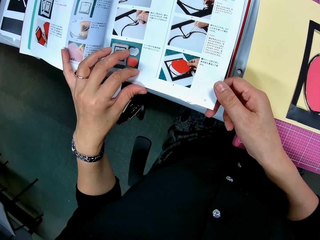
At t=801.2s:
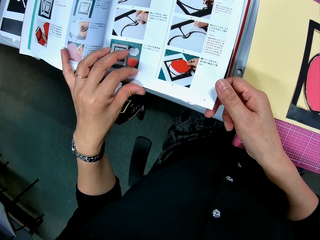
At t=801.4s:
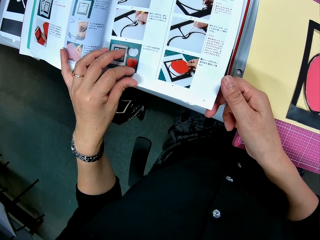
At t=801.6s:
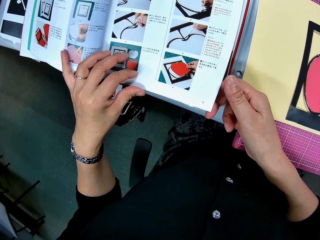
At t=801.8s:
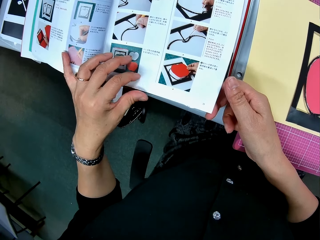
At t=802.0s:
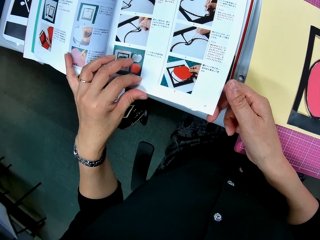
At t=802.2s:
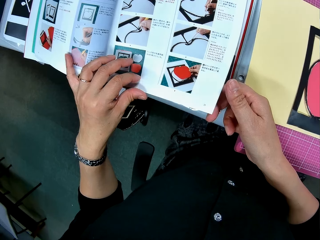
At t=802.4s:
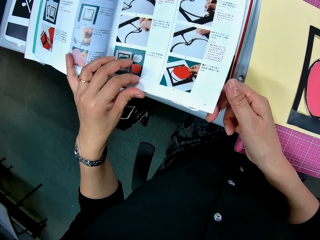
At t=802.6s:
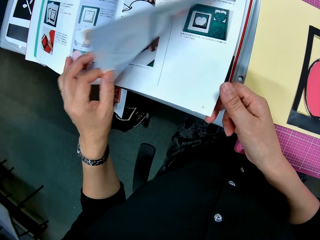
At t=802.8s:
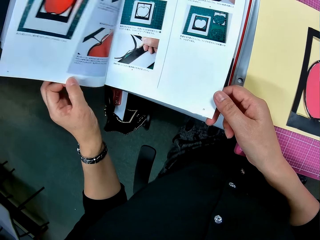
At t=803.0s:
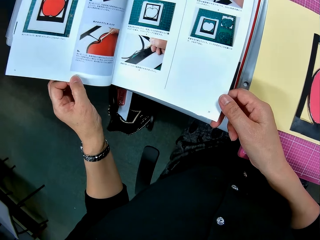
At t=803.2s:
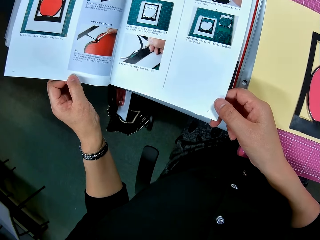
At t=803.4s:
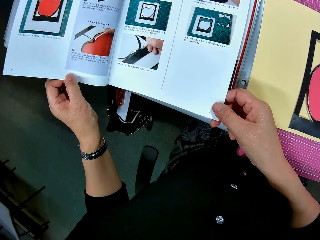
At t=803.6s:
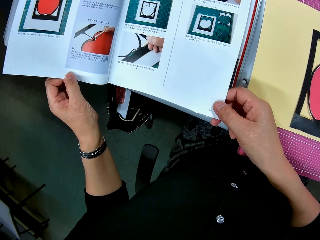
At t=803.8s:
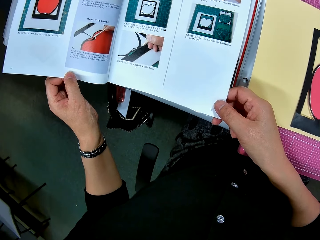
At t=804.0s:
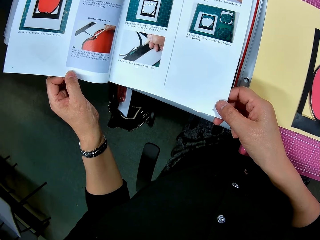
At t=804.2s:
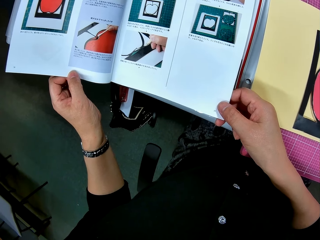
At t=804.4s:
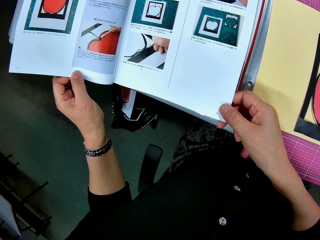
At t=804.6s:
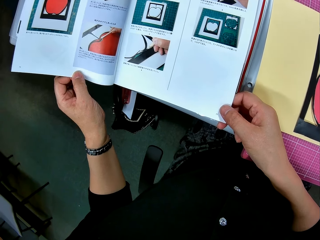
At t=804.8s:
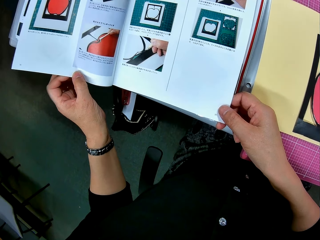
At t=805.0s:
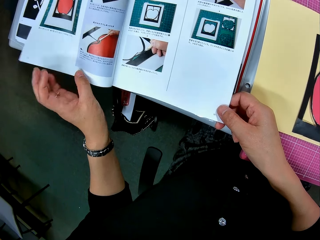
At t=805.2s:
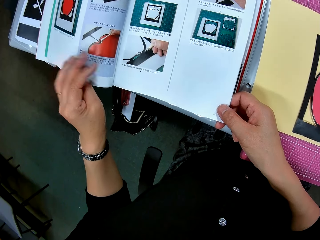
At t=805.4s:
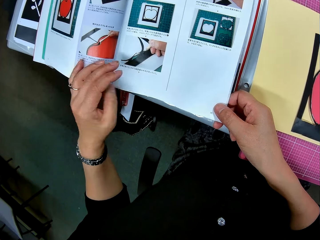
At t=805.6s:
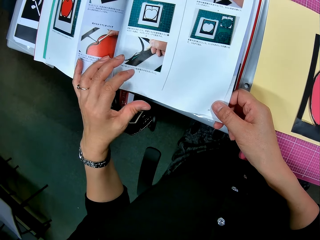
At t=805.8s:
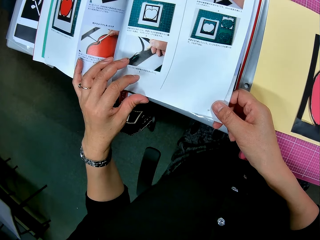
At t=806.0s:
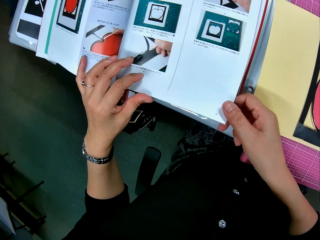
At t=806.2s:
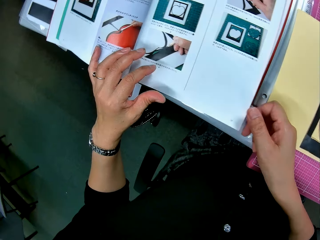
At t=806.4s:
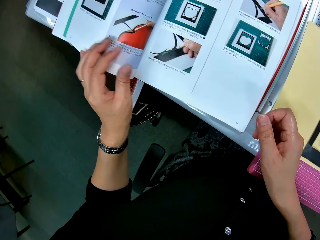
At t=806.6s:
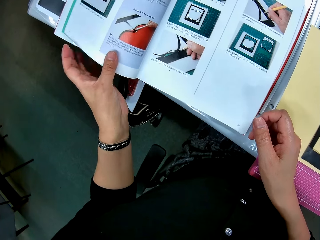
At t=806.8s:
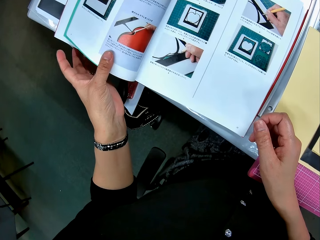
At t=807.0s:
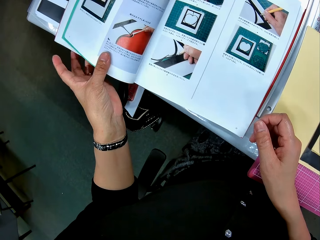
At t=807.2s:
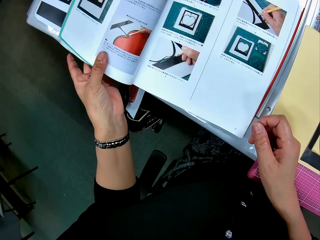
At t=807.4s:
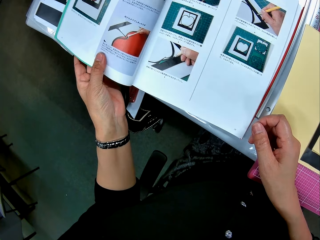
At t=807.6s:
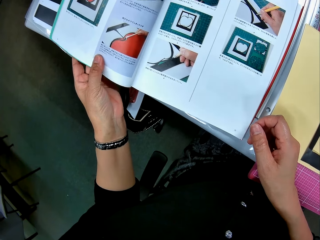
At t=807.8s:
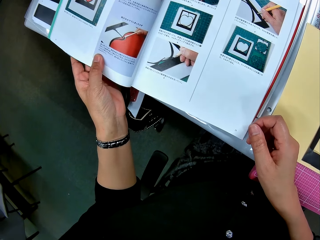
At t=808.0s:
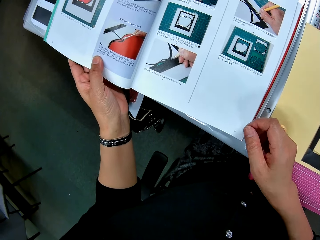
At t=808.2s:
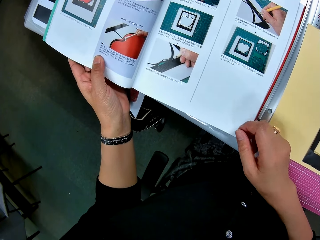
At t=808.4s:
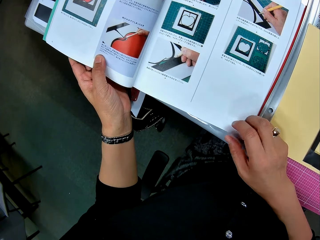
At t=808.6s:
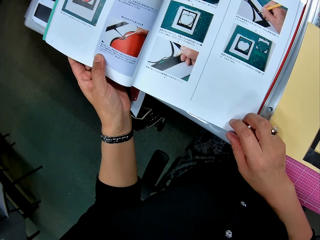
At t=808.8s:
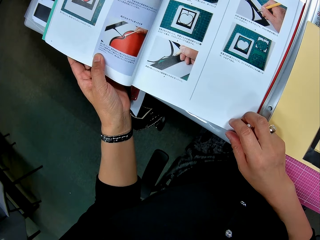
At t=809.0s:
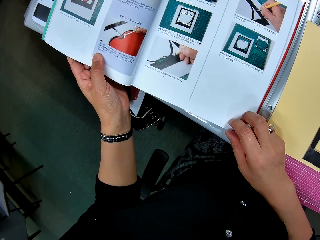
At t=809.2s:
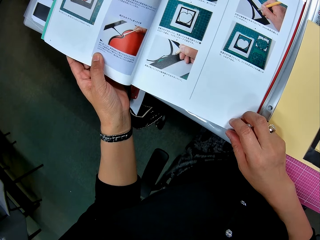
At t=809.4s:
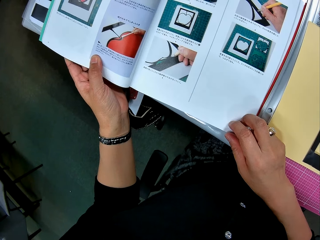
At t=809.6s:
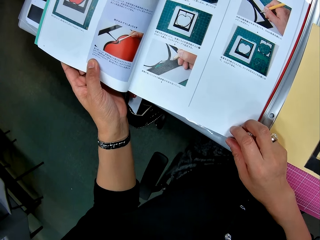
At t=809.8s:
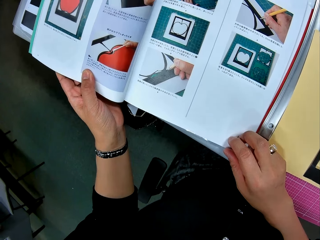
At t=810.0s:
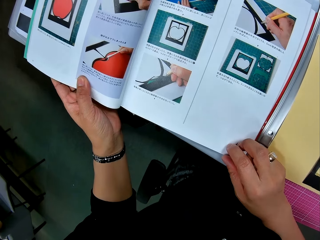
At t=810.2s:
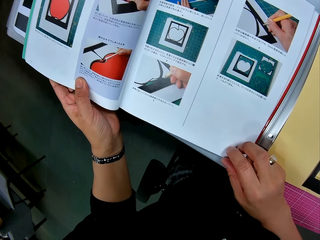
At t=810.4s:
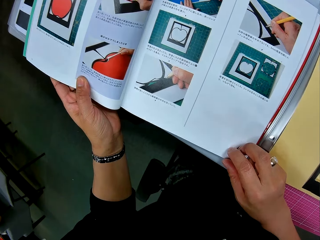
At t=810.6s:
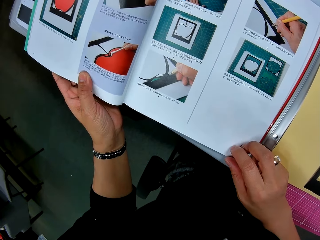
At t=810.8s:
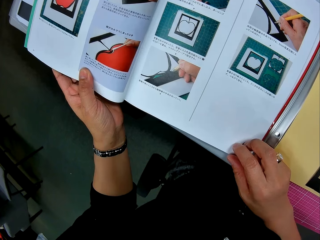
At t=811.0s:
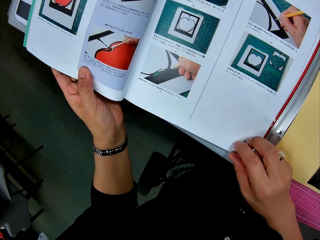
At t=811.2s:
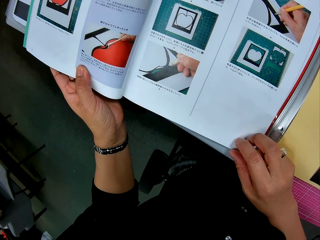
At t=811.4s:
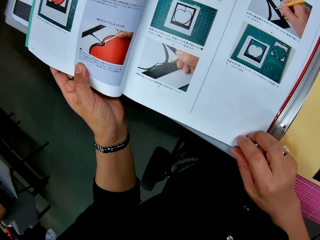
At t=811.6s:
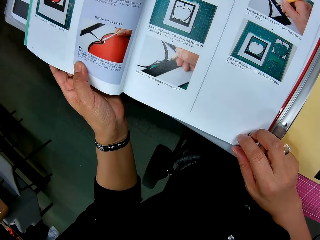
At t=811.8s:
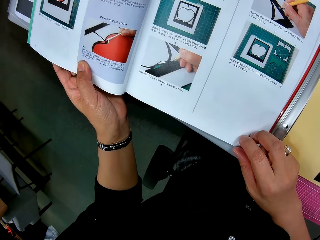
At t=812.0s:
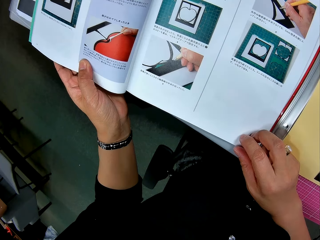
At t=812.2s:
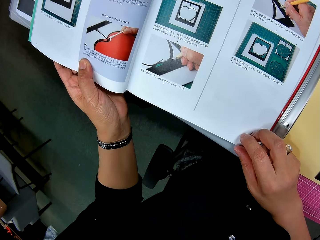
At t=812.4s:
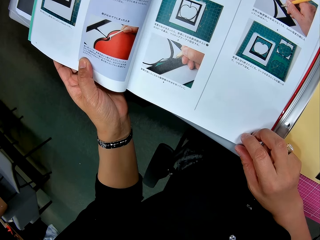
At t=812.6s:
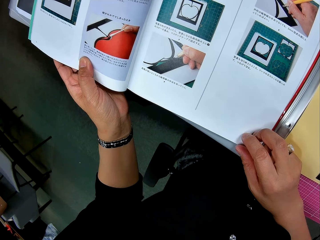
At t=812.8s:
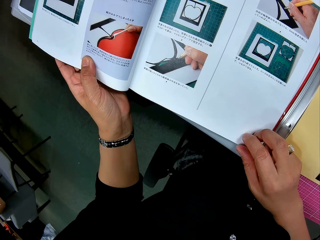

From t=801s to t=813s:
The camera wearer checks the drawings on a page of the book. They stare at the book.

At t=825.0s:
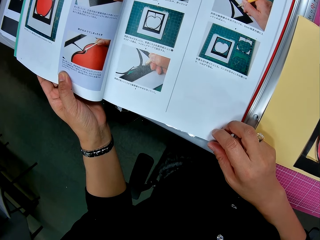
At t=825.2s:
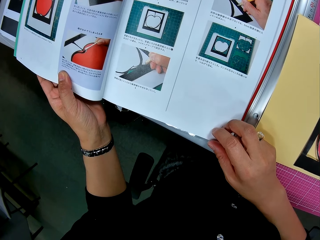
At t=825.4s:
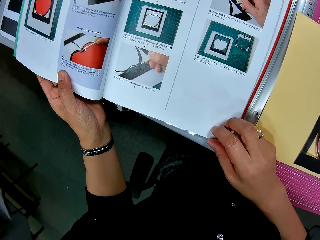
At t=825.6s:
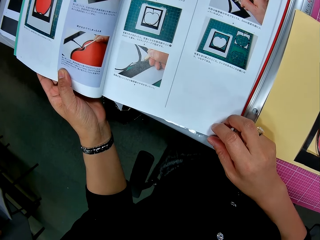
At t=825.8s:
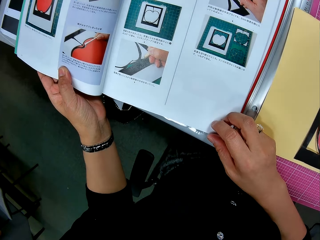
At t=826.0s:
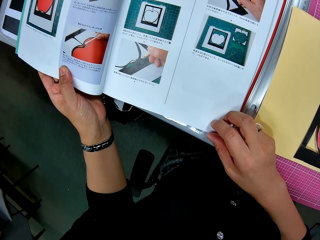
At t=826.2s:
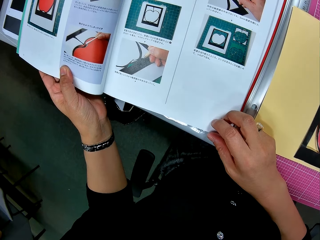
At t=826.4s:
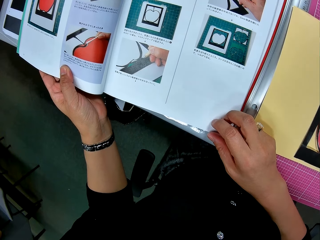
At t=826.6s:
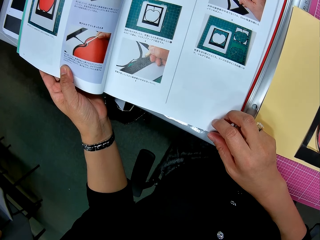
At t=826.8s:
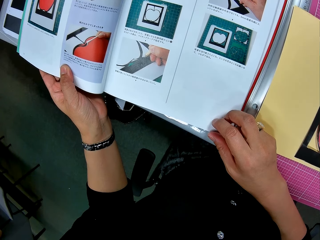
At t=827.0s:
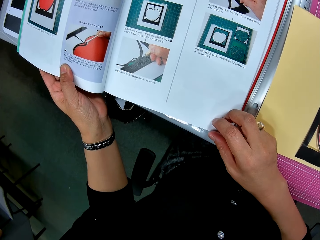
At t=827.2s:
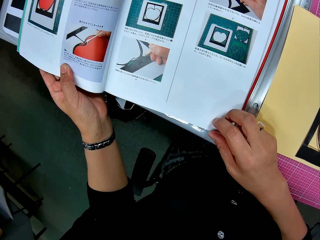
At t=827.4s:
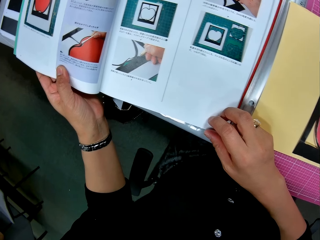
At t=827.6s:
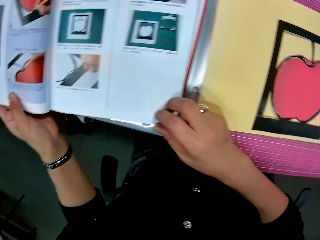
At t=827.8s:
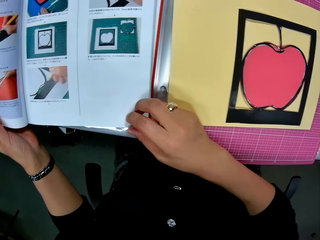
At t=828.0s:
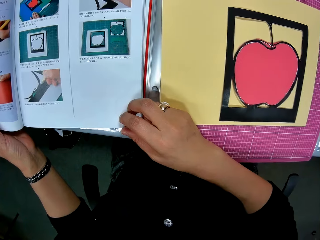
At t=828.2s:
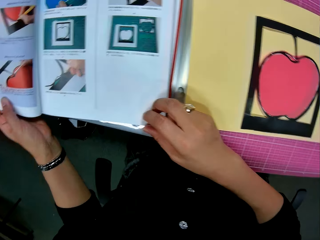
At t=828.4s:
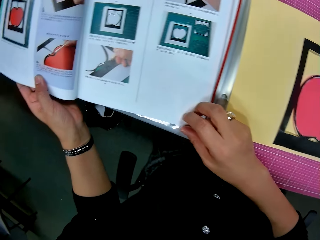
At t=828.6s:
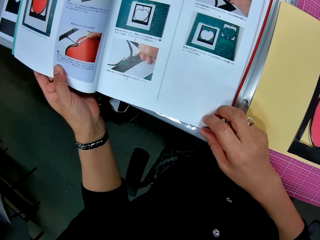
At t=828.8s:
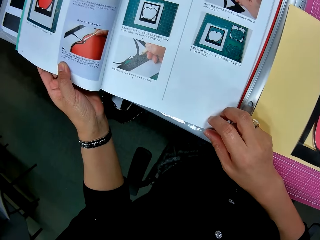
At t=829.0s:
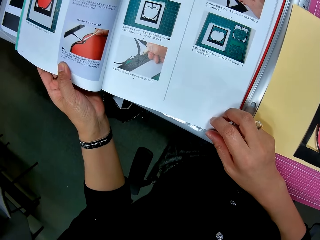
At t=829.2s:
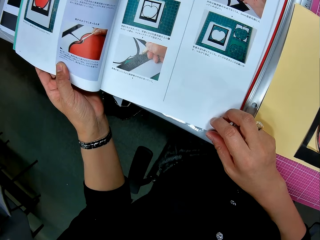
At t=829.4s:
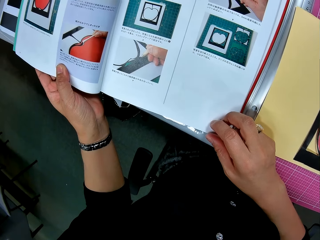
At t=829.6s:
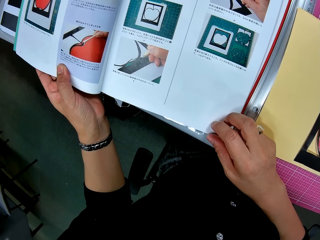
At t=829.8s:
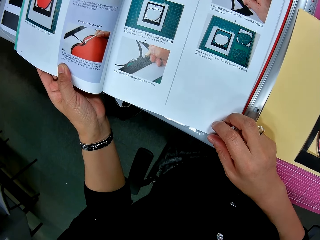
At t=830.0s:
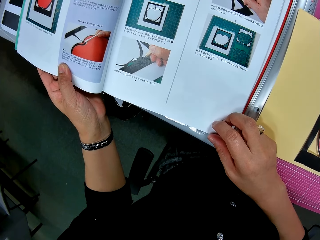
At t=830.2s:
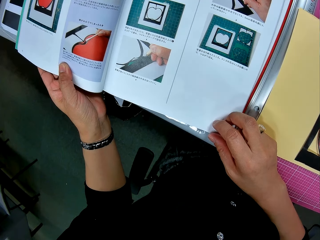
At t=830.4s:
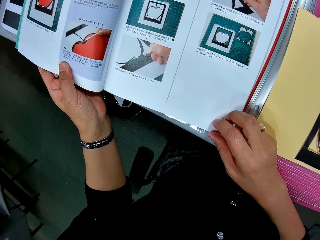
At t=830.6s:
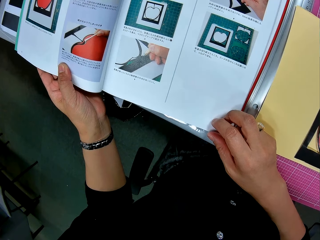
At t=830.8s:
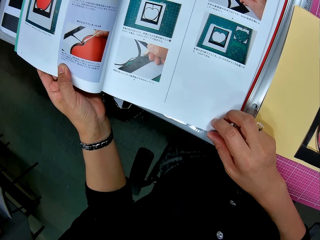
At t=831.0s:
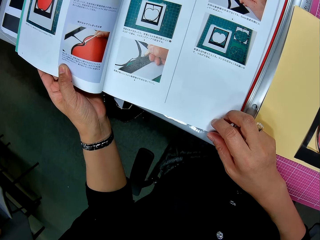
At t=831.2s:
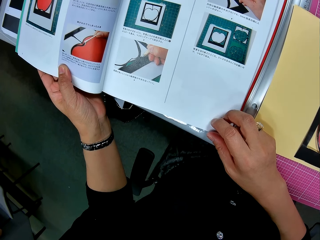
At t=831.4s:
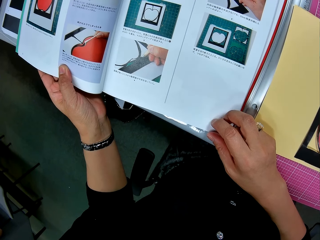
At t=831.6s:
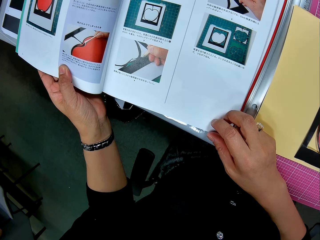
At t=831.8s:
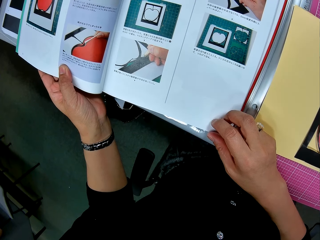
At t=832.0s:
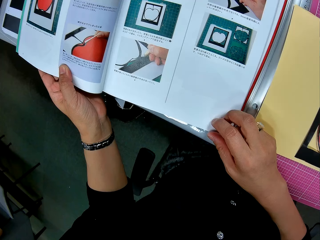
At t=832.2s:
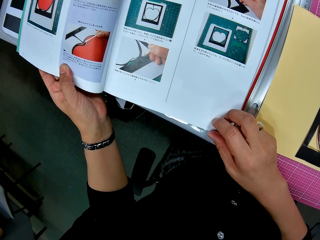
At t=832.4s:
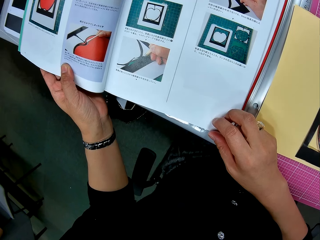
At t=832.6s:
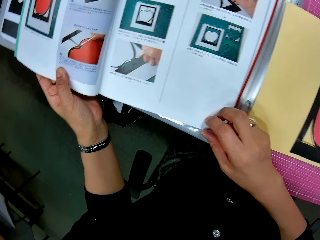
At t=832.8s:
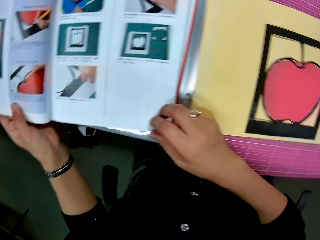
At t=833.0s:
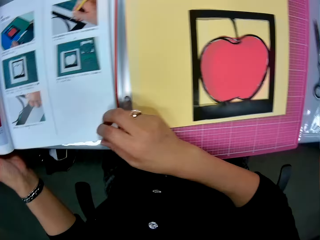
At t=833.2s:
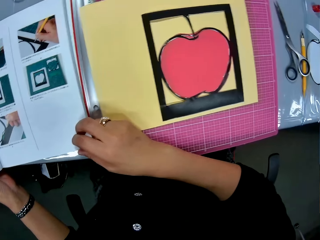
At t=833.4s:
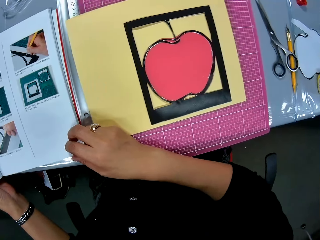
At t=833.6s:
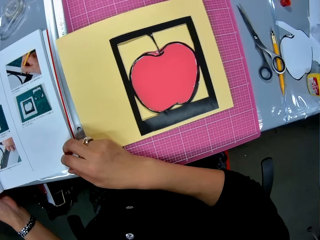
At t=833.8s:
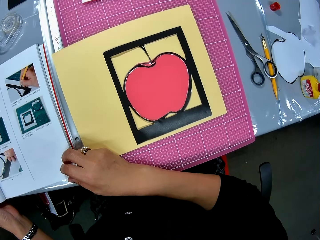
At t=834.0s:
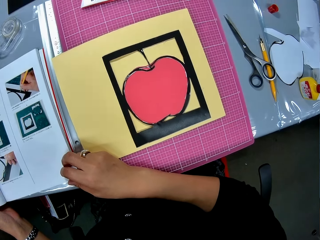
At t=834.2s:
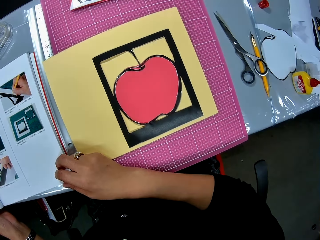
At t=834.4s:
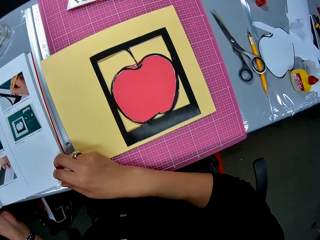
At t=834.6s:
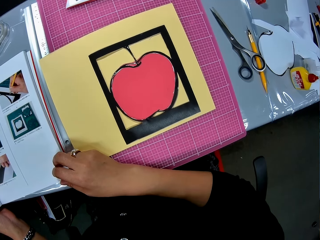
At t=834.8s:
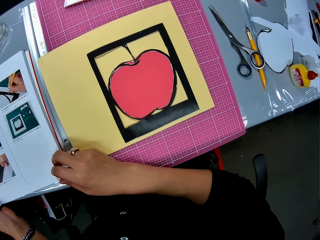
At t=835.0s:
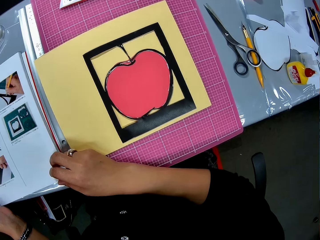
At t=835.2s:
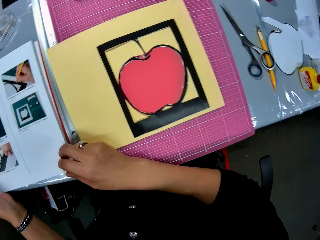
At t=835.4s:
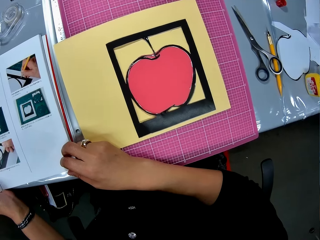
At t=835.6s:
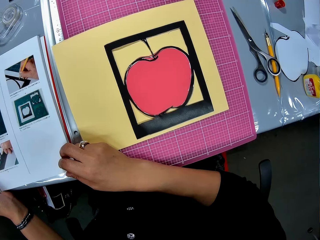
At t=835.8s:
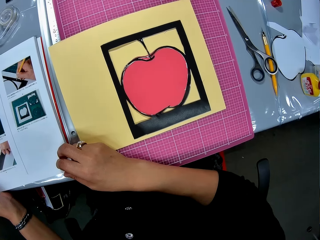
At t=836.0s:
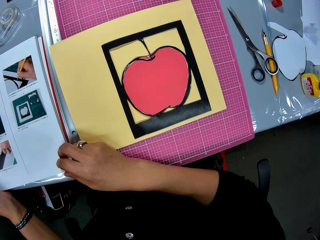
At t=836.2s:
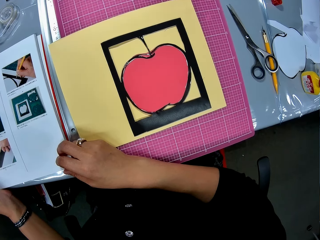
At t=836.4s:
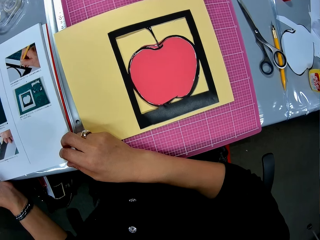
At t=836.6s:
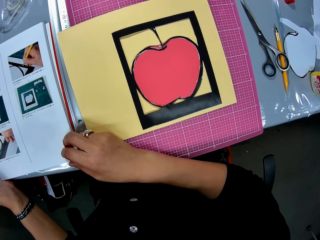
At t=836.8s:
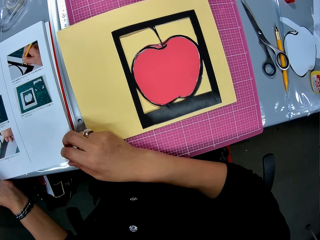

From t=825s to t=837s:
The camera wearer looks at something on a beige card stock. They look at the book. They look at something on the beige card stock.
